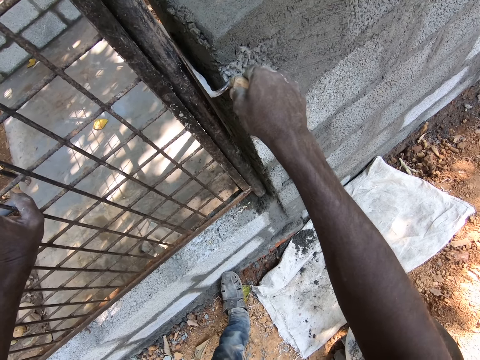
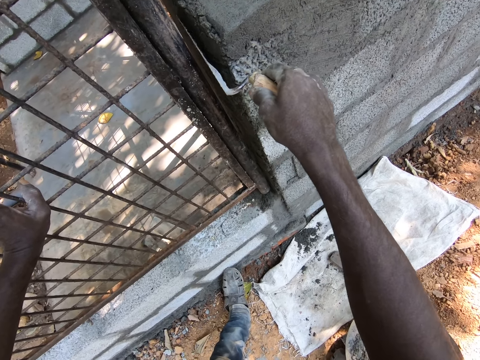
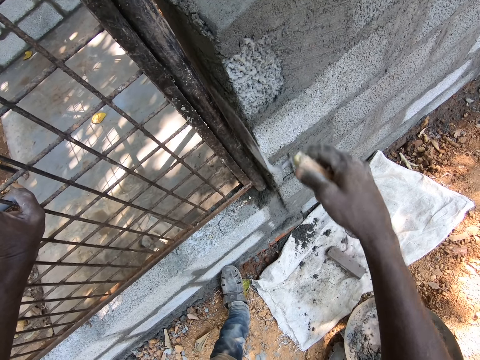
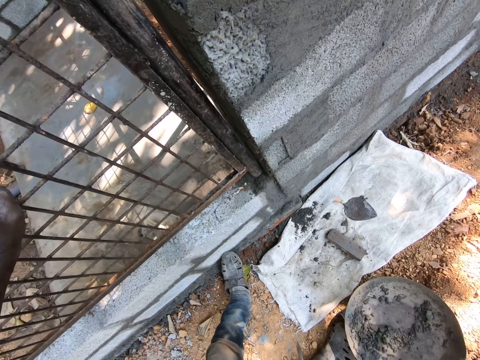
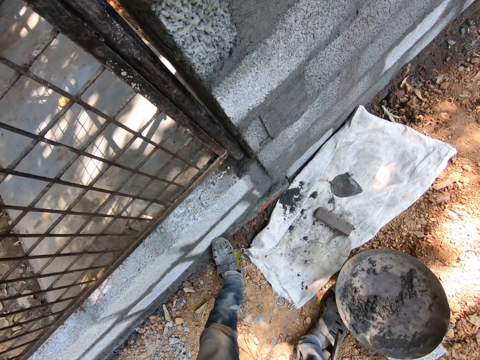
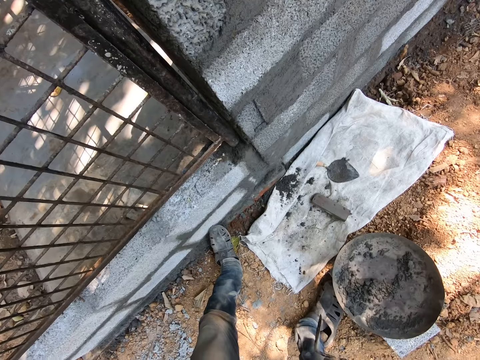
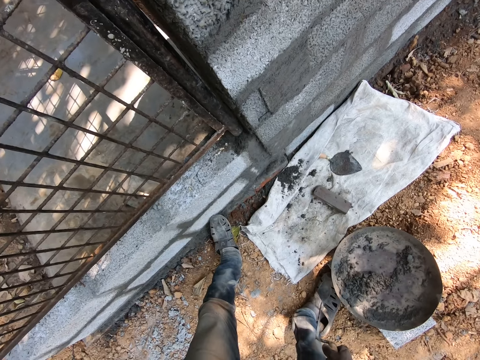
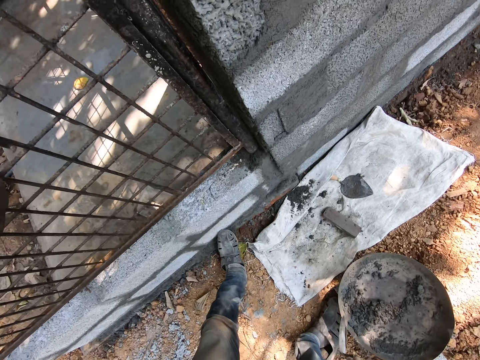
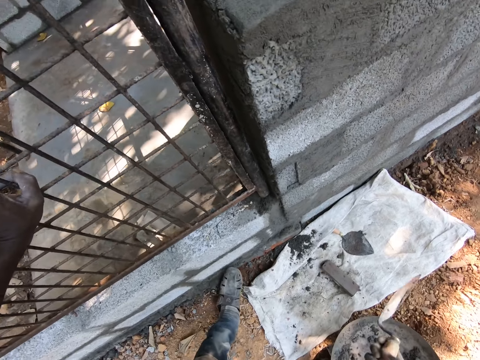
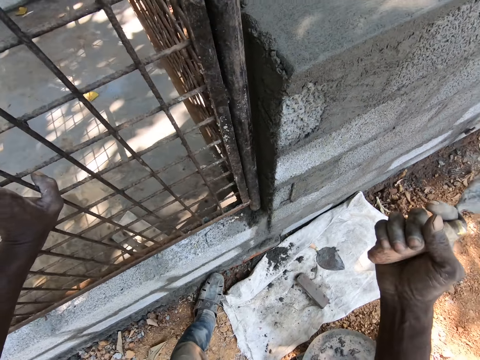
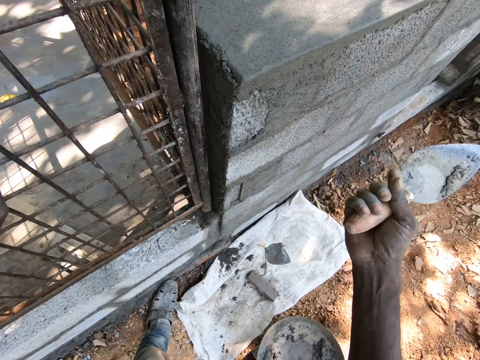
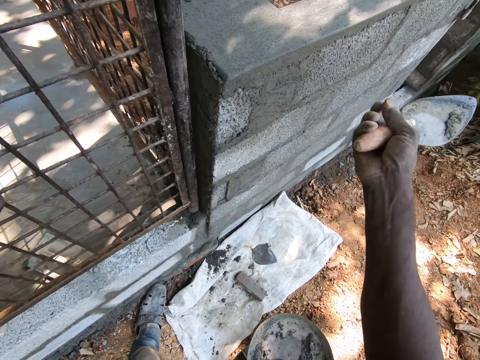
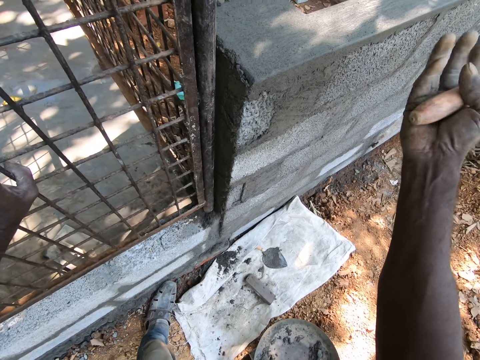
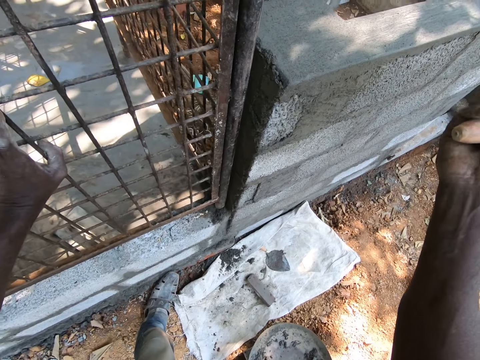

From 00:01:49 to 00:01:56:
The camera wearer looks at the wall.

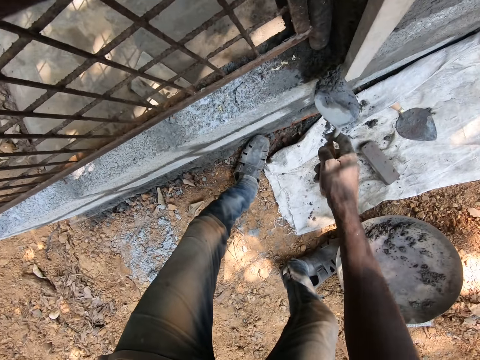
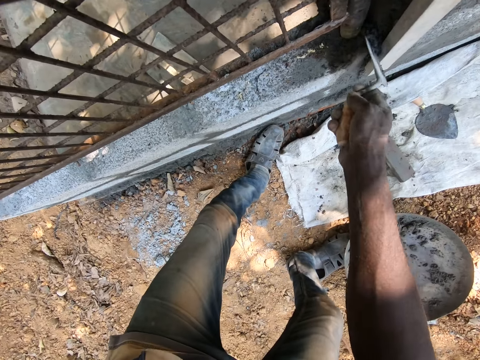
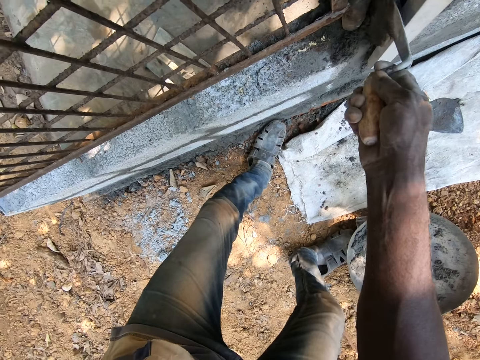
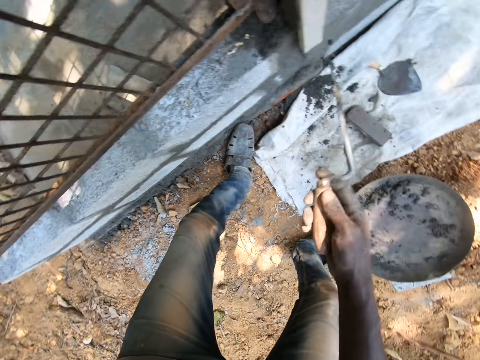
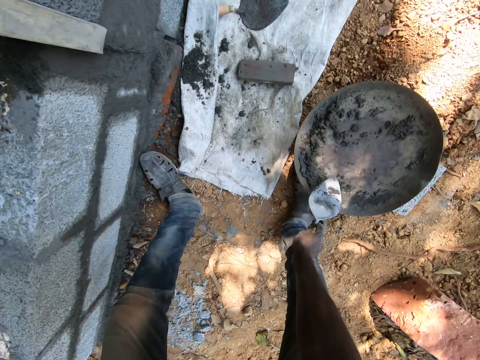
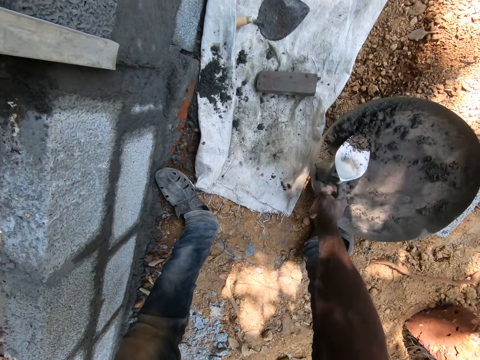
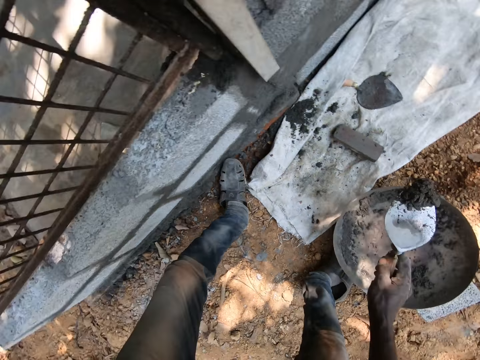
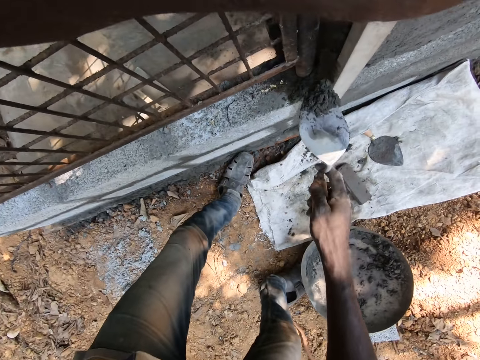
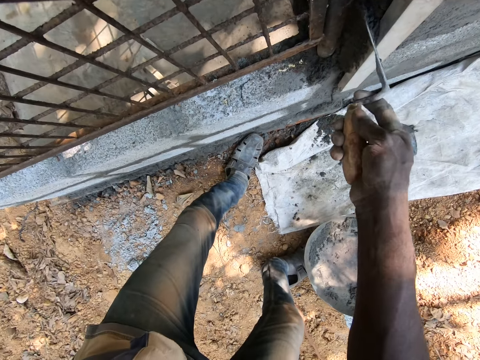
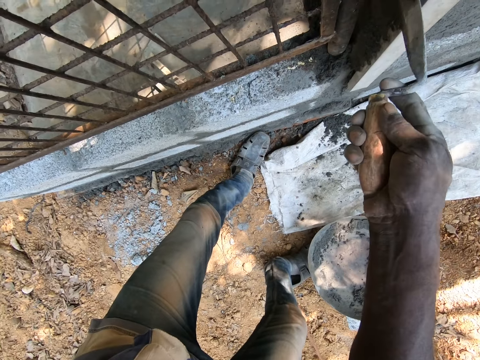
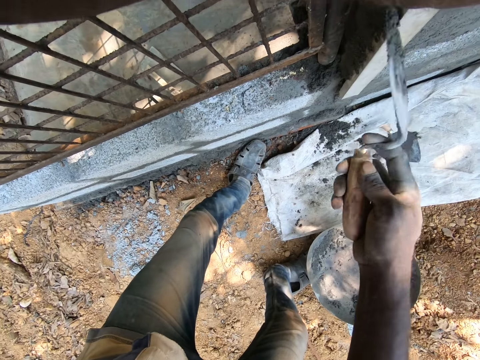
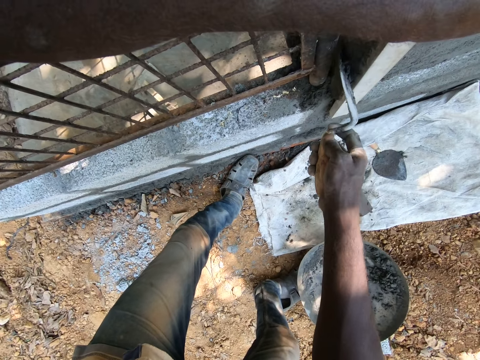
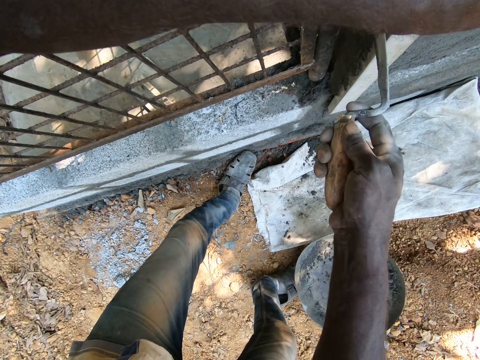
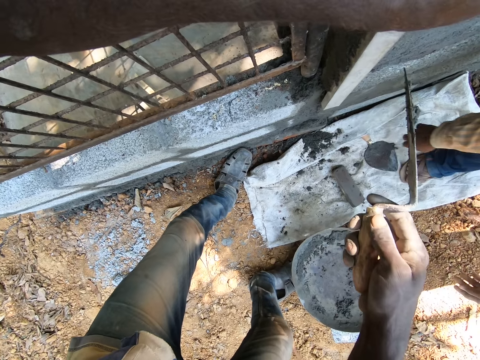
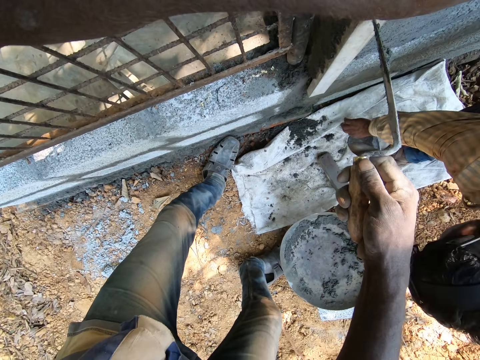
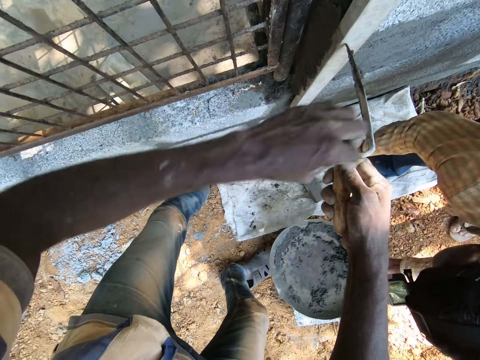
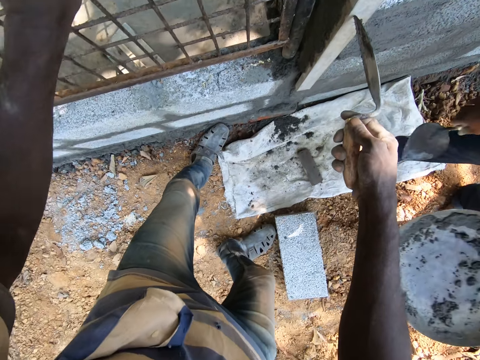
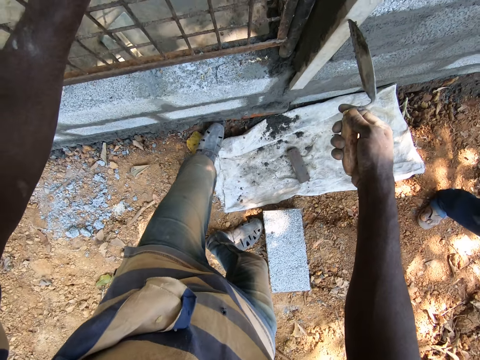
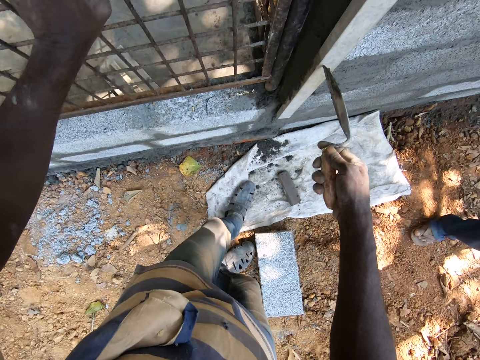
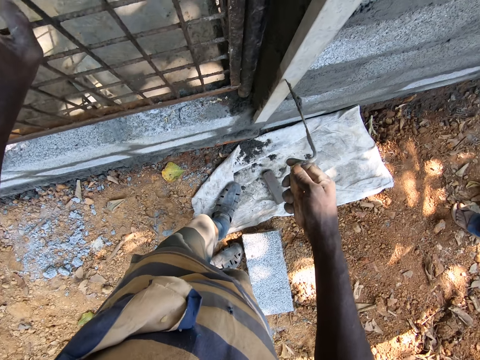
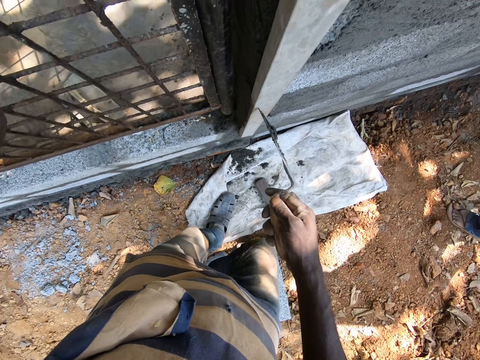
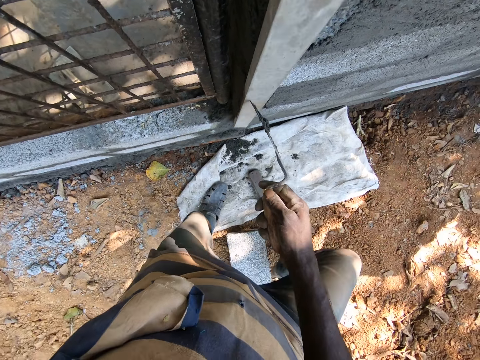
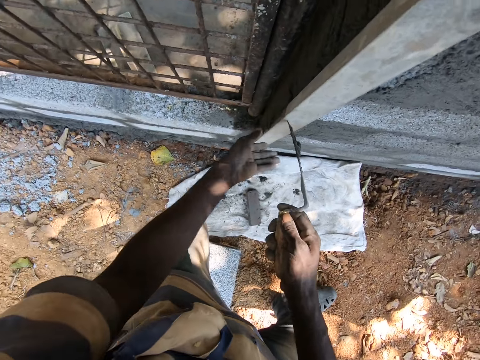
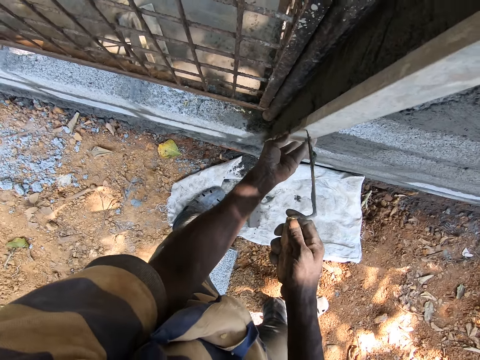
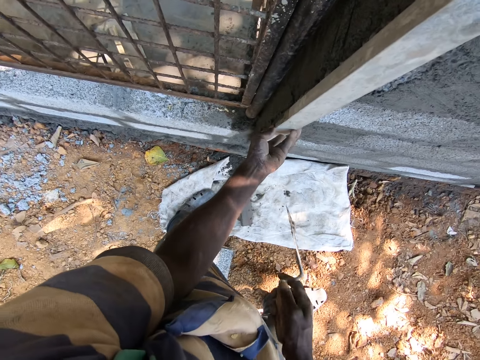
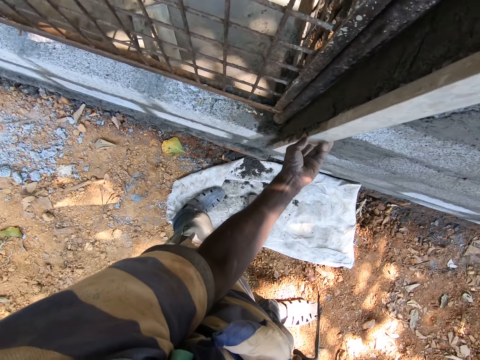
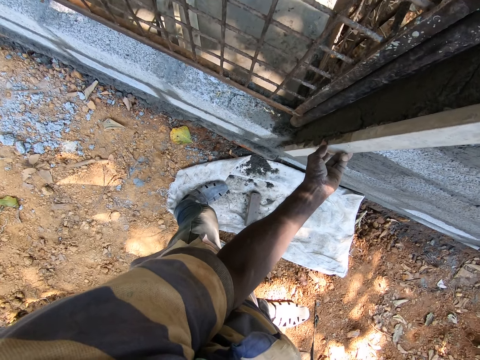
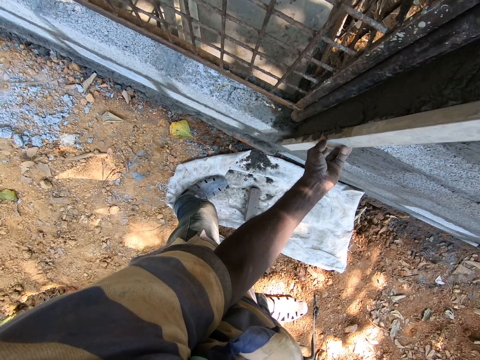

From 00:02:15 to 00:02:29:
The camera wearer plasters the cement on the wall. He takes the cement mortar from the headpan on the ground with the trowel in his right hand. He spreads the cement mortar on the wall with the trowel in his right hand. A man picks the trowel from the sack on the ground with his right hand and picks the headpan from the ground with his left hand. The camera wearer holds the spirit level on the wall with the trowel in his right hand. He takes the trowel and the container. He places his left hand on the mesh gate of the wall. He holds the spirit level on the wall with his left hand.

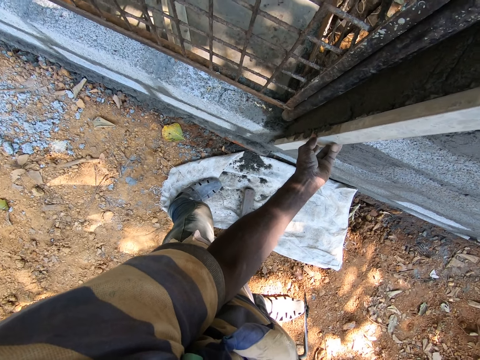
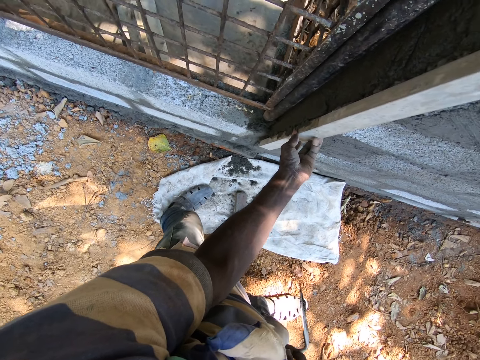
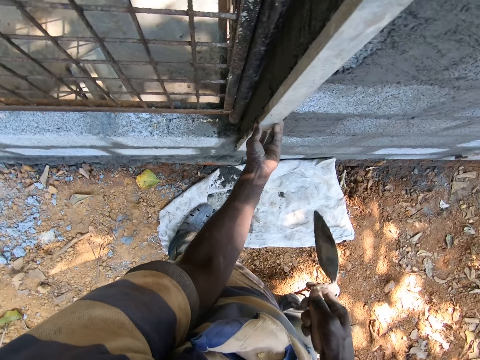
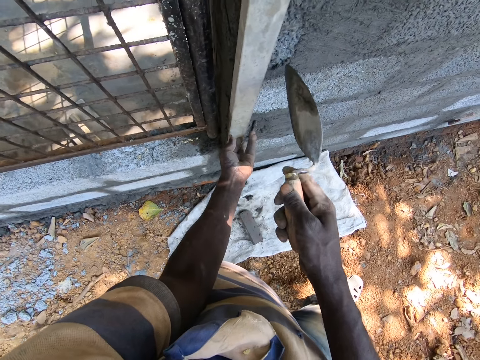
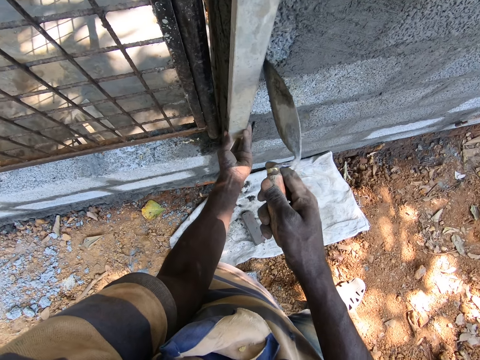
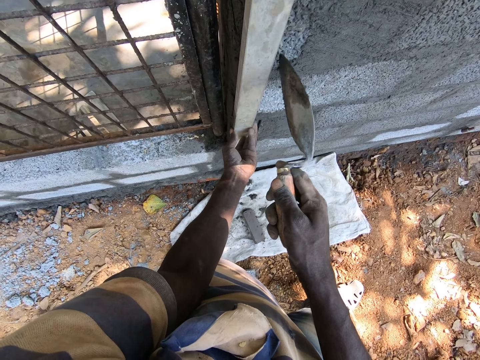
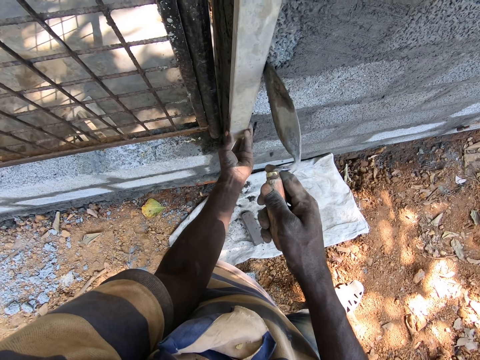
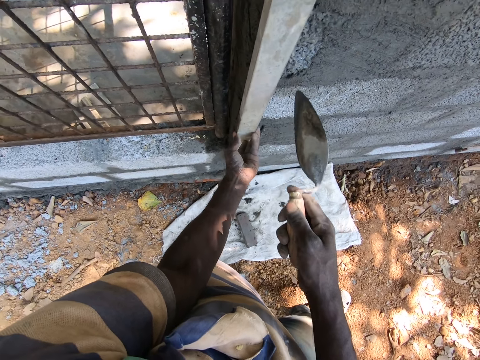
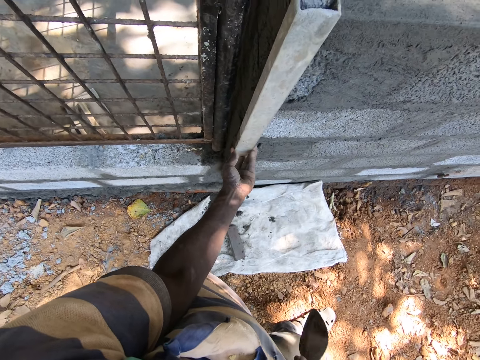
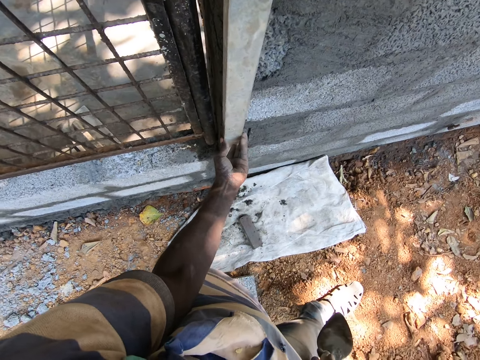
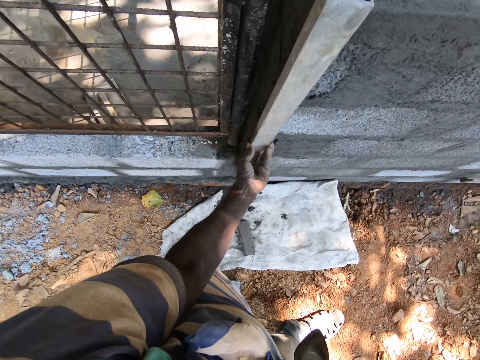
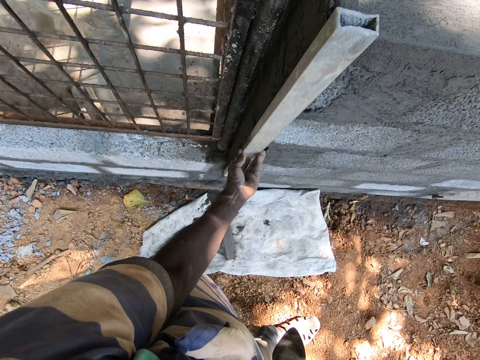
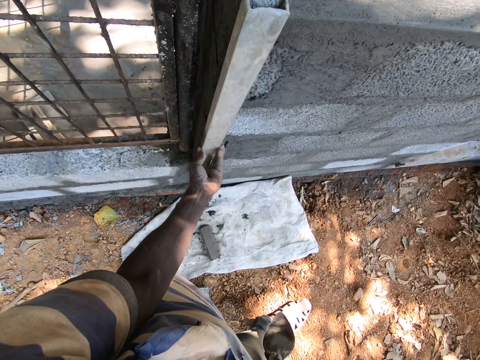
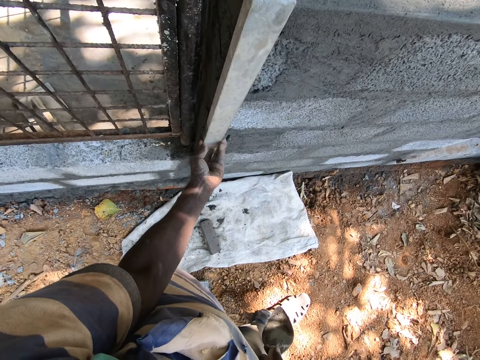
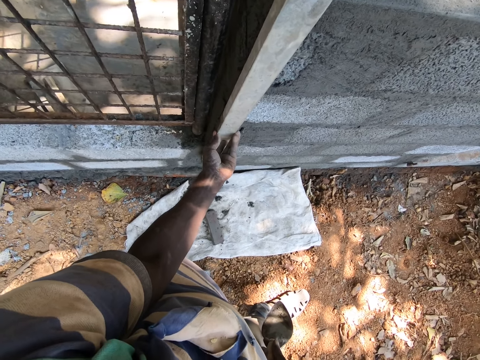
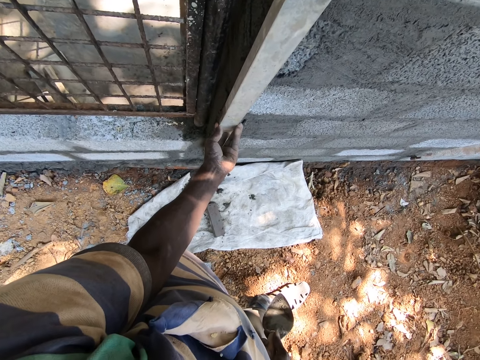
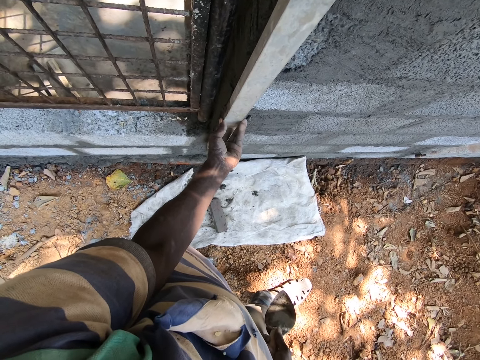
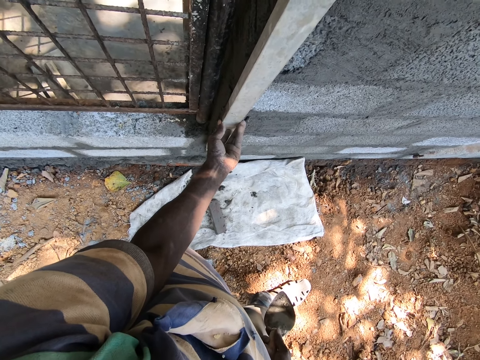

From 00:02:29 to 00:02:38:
The camera wearer adjusts the spirit level on the wall with the trowel in his right hand.
